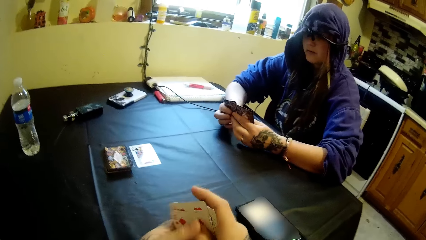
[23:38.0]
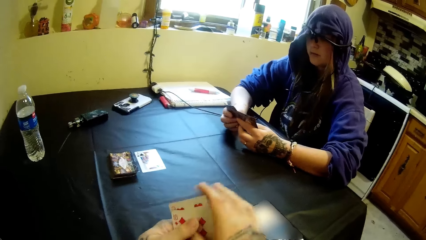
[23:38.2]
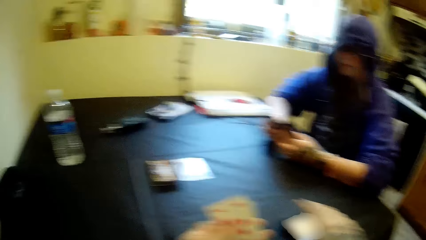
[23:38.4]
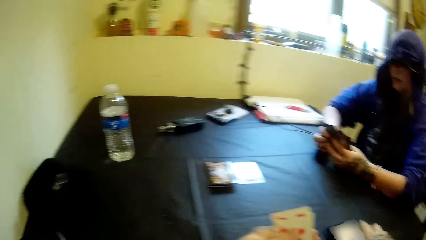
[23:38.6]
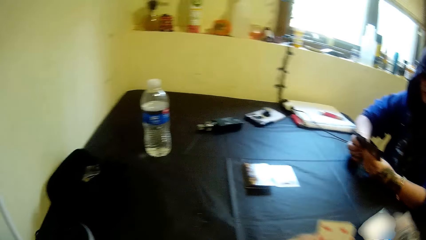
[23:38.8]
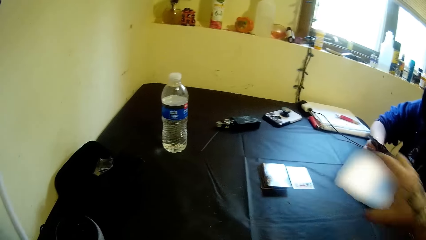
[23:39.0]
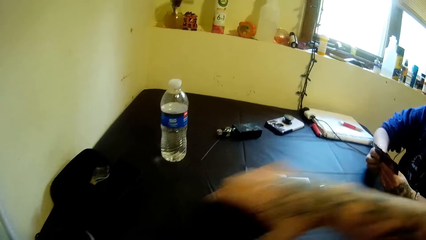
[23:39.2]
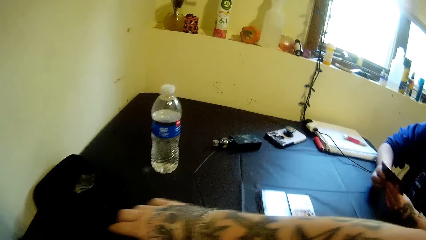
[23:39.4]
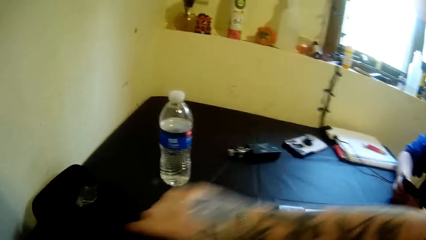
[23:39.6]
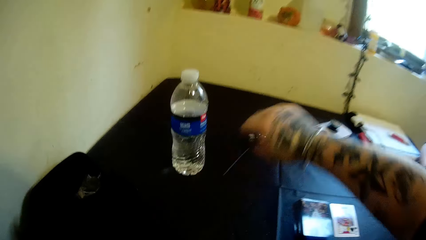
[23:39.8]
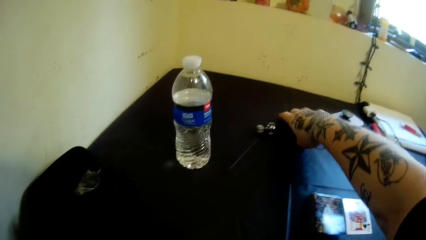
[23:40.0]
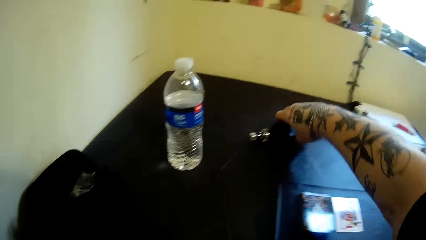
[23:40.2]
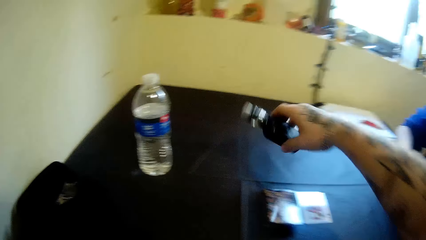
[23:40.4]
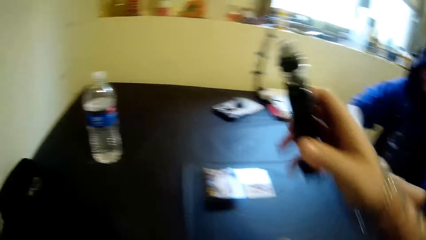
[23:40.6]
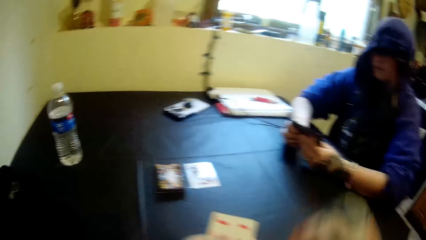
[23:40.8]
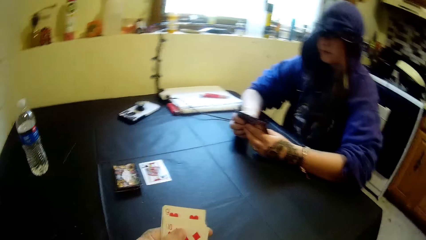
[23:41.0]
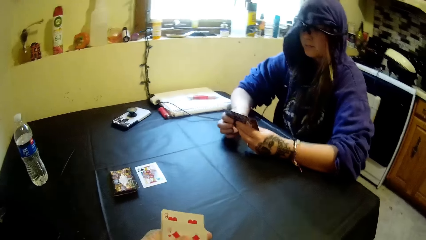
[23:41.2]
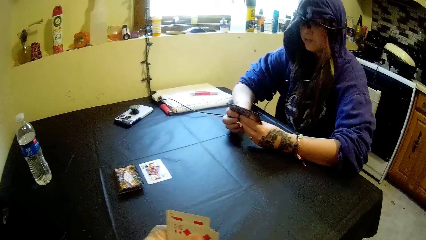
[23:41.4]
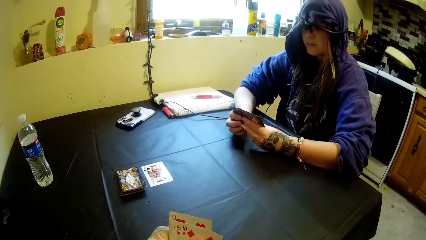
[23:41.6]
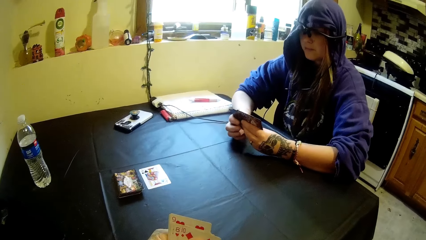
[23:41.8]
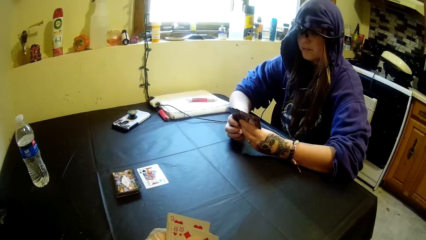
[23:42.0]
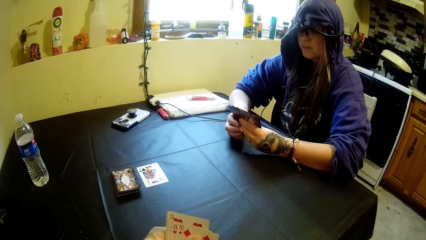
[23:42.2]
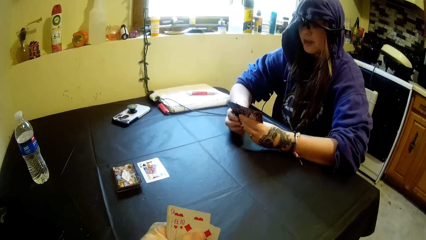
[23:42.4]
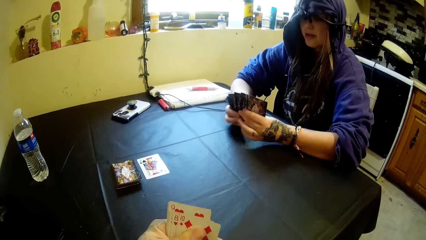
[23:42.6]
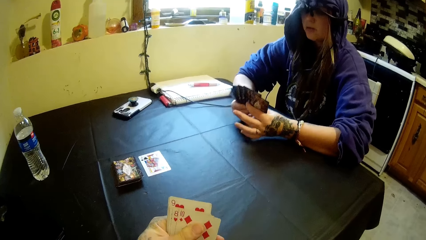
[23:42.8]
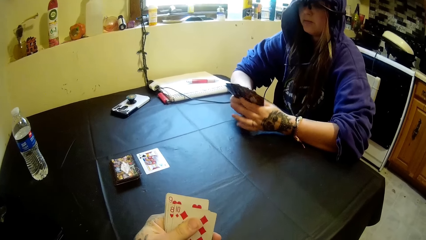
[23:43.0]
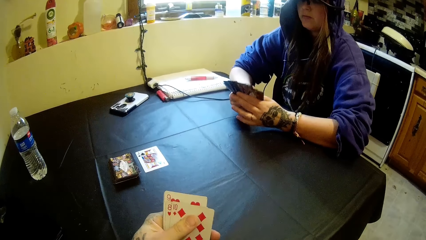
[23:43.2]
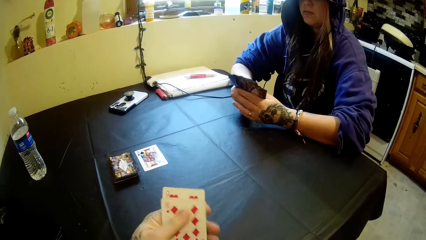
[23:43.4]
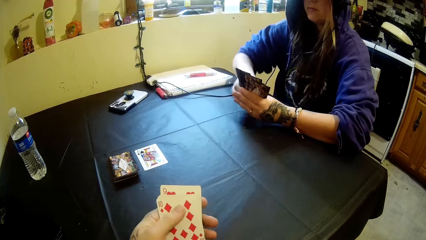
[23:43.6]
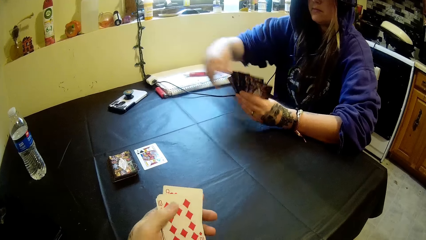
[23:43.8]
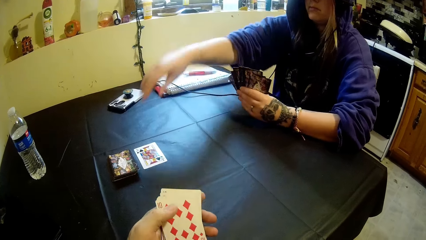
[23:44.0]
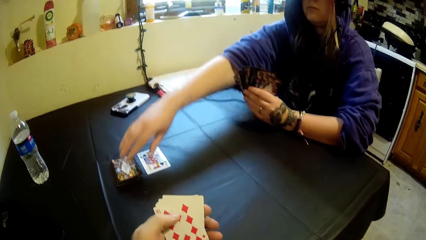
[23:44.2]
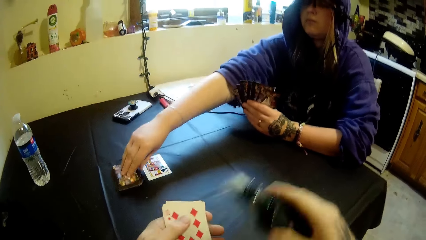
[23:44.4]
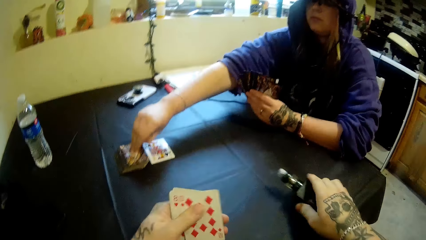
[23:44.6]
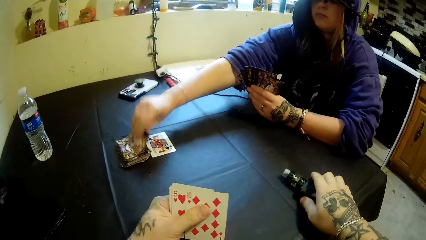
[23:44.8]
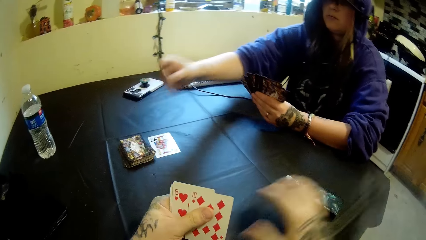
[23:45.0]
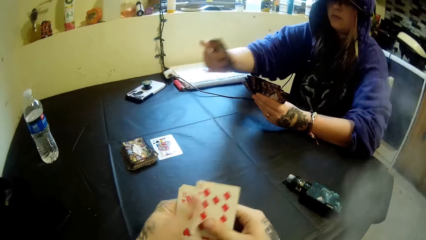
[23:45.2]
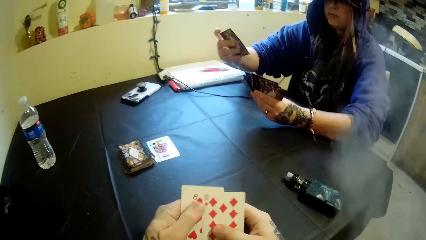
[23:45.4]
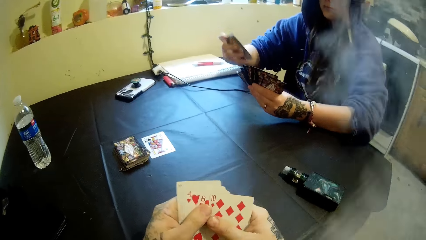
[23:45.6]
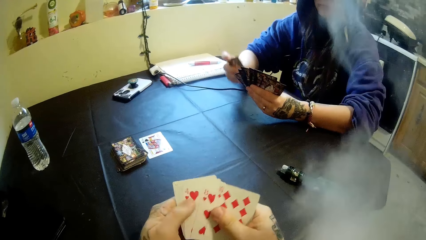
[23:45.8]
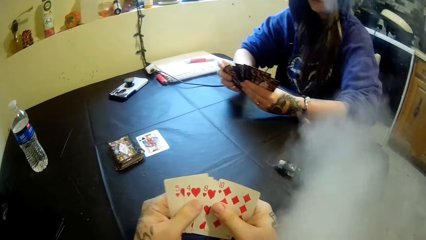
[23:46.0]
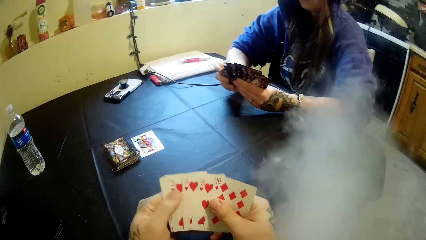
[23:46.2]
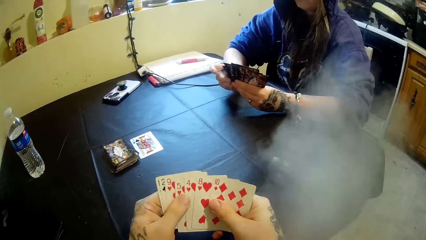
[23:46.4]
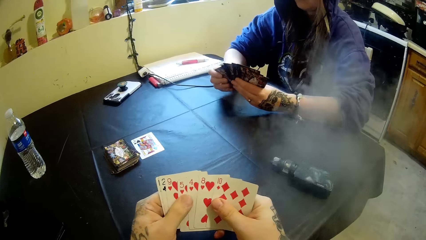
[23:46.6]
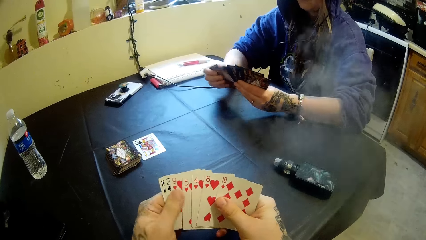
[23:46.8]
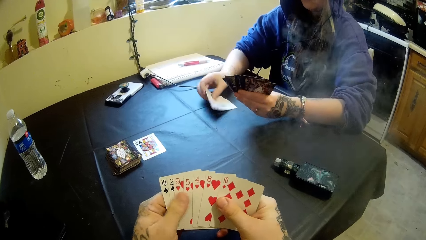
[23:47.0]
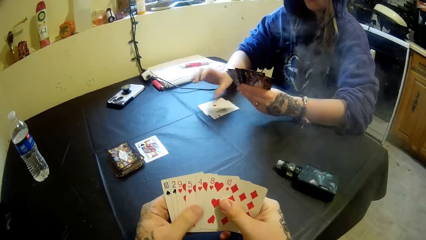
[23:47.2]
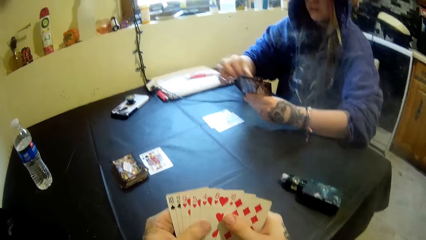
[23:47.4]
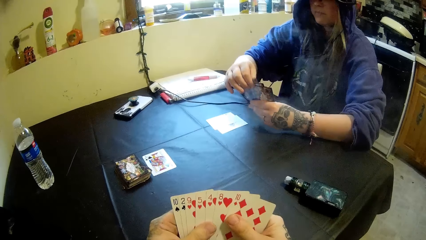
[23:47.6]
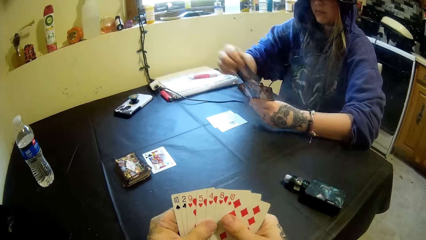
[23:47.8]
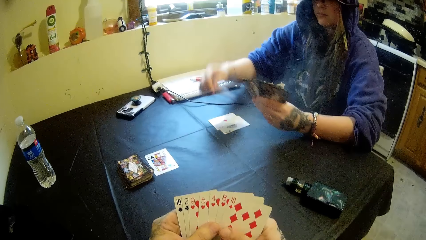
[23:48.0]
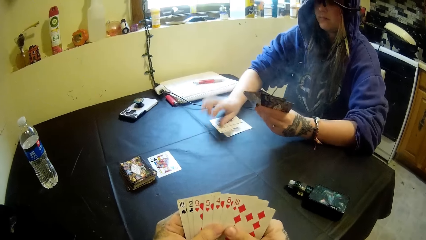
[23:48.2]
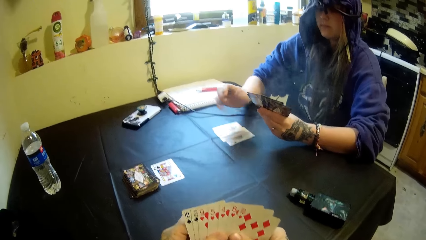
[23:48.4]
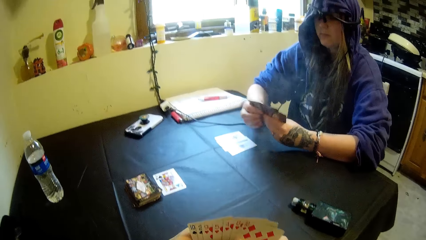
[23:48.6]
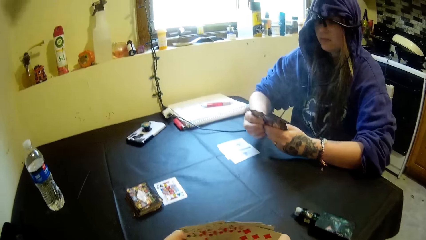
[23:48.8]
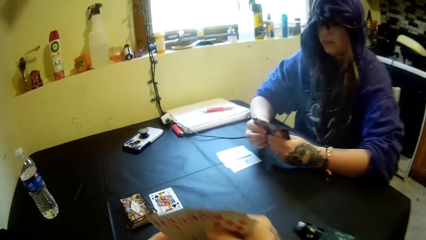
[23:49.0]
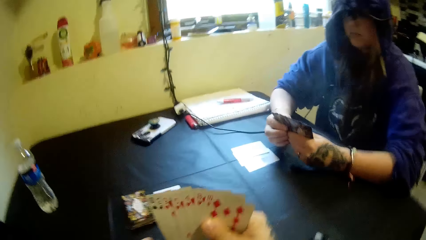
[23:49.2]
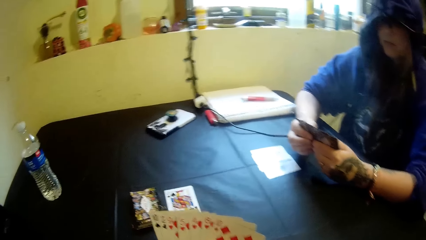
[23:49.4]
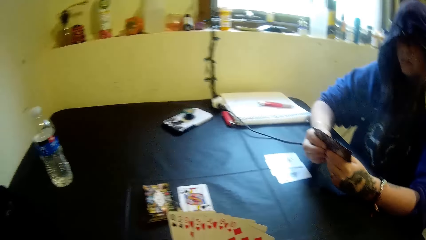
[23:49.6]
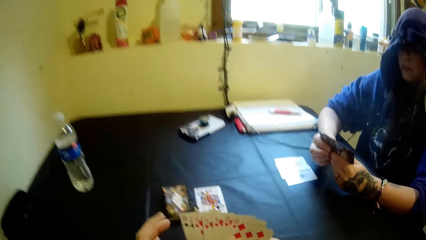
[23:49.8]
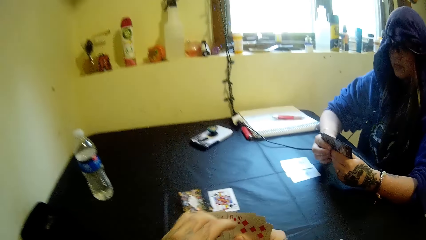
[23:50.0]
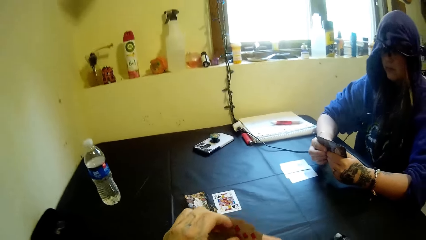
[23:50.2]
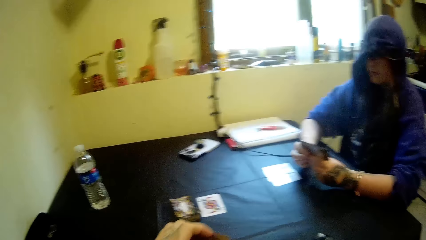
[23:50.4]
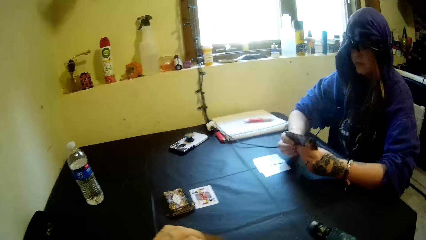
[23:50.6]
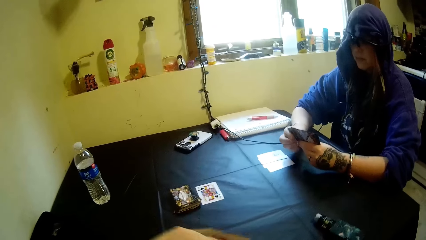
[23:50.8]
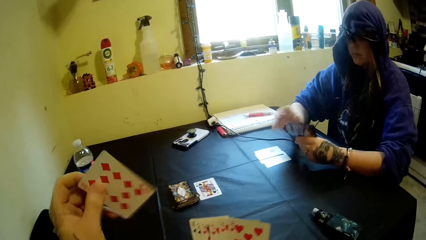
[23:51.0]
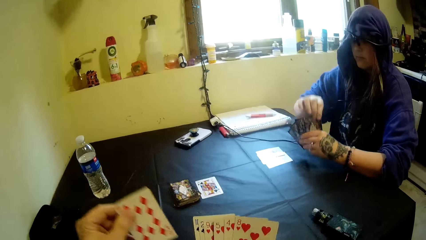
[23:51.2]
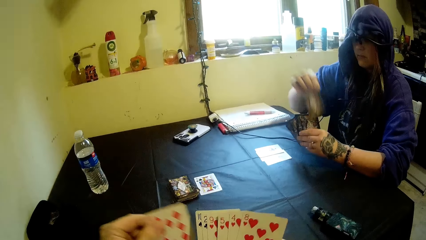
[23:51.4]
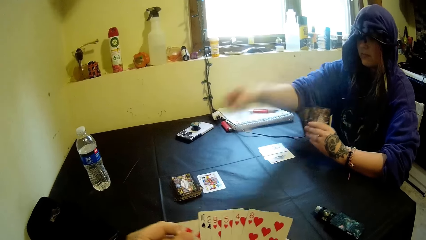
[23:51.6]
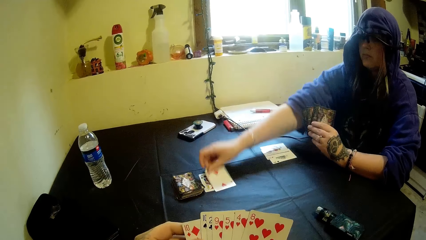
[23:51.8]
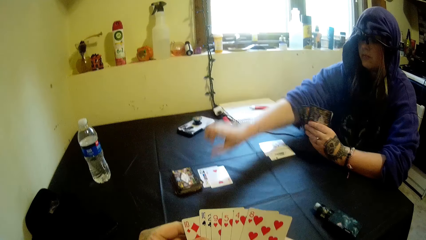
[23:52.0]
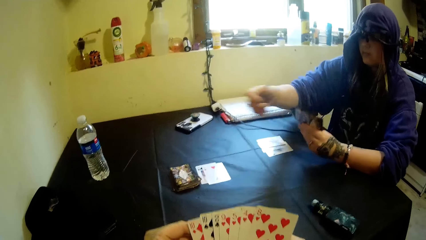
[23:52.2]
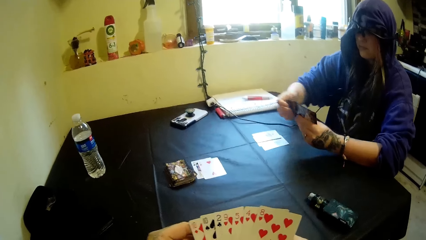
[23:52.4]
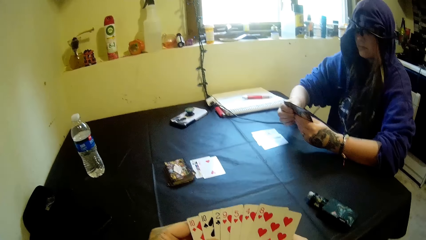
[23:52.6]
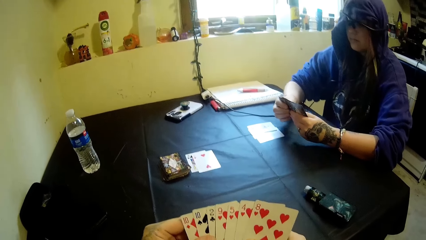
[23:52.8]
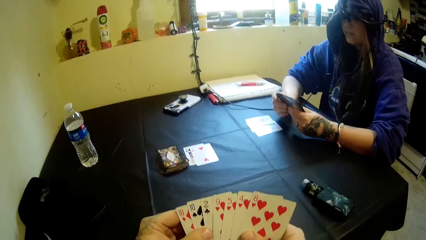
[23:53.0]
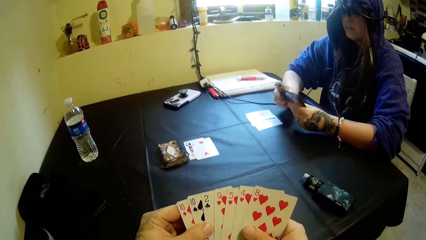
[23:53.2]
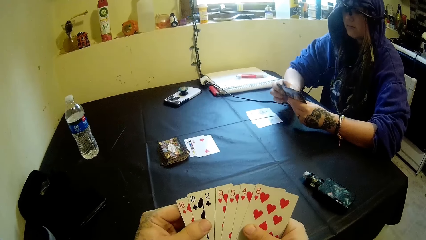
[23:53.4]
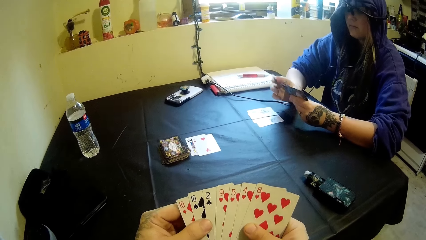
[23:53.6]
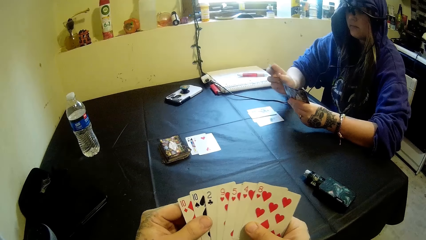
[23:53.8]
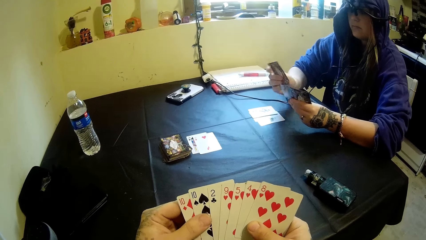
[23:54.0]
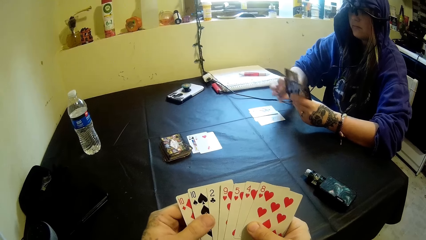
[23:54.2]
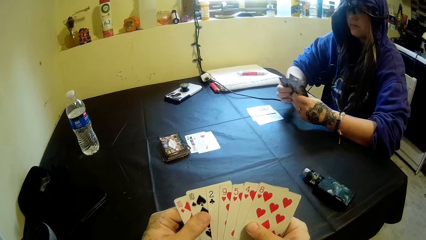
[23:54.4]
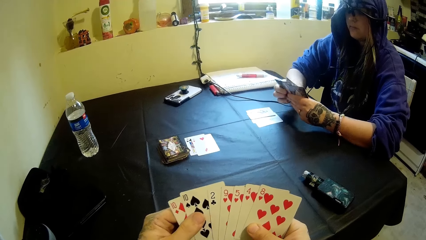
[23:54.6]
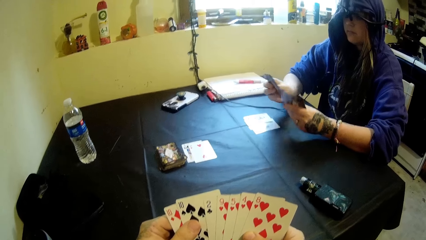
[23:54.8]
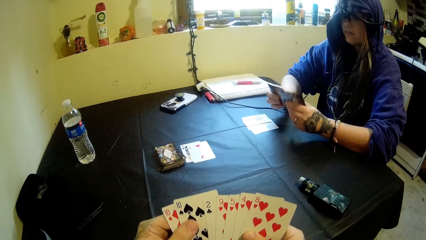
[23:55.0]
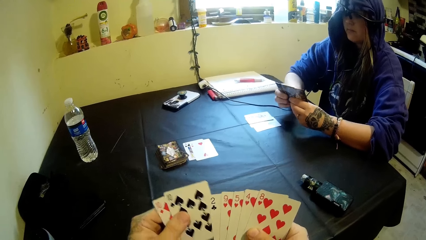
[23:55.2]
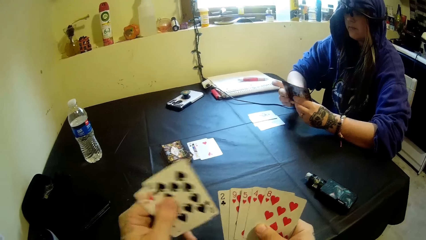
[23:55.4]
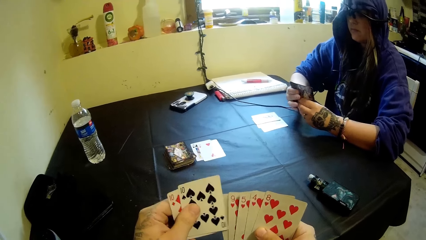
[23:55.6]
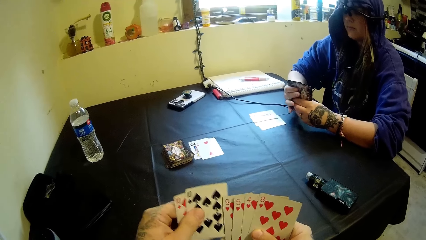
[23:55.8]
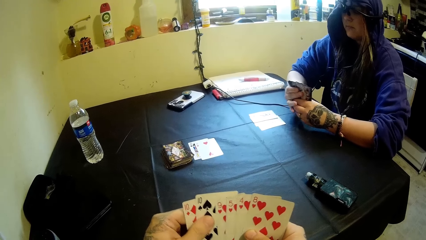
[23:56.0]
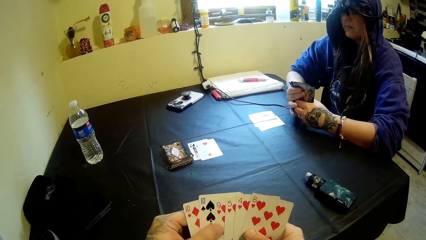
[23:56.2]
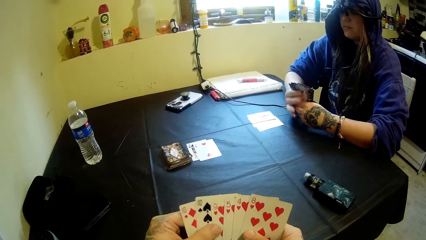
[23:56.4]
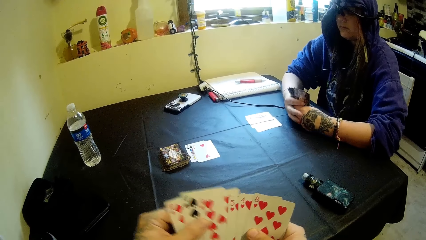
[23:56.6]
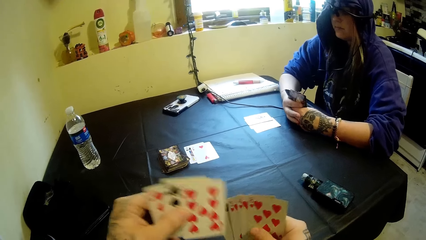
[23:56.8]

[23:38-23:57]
The camera wearer puts the cards into his left hand with his right hand. He holds the cards with the other hand. He picks up a phone from the table with his right hand. He drops the phone on the table with his right hand. He picks up the portable bottle of shisha from the table with his right hand. A woman moves fingers. She moves a hand. She picks up a card from the table with her right hand. The camera wearer drops the portable bottle of shisha on the table with his right hand. He holds the cards with the other hand. He shuffles the cards in his hands. The woman holds the card with the other hand. She drops some cards on the table with her right hand. She picks a card, puts the card on the table and holds the cards. The camera wearer moves a hand. He picks a card. He shuffles the cards in his hands. The woman drops a card on the table with her right hand. She moves a hand. She picks a card. The camera wearer puts the card back. The woman holds the cards. She shuffles the cards in her hands. She moves the card aside. The camera wearer shuffles the cards in his hands. The woman puts the cards together and mixes the cards.
